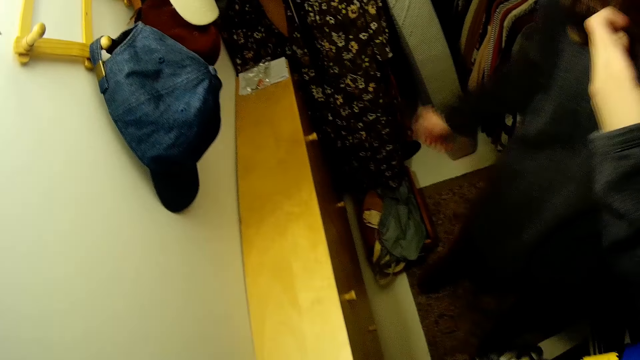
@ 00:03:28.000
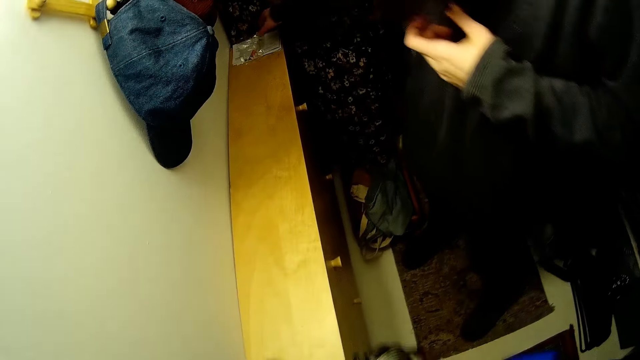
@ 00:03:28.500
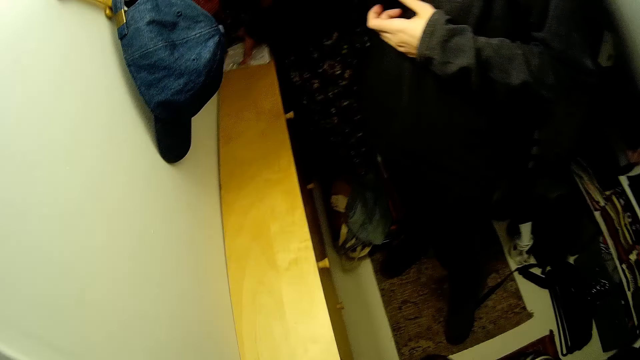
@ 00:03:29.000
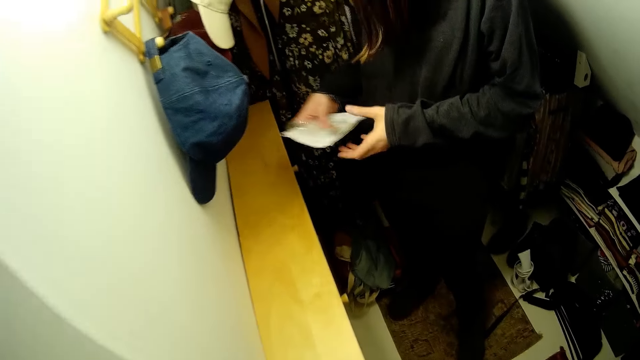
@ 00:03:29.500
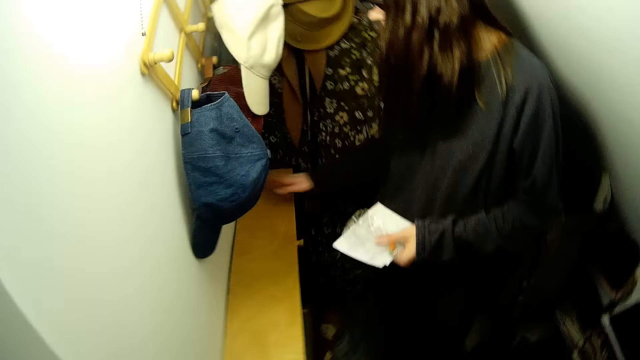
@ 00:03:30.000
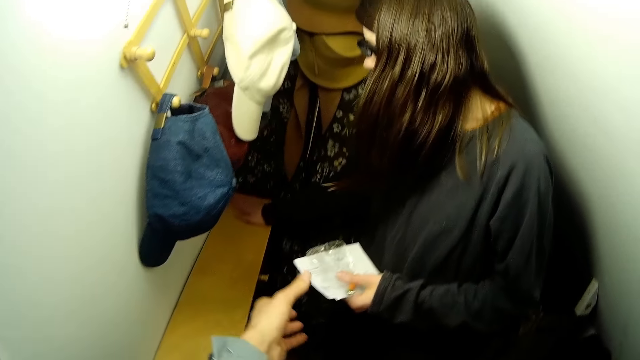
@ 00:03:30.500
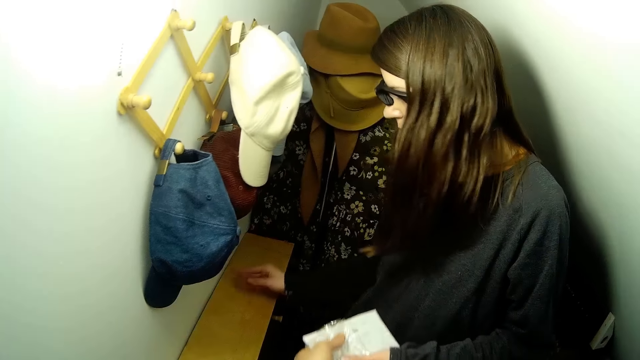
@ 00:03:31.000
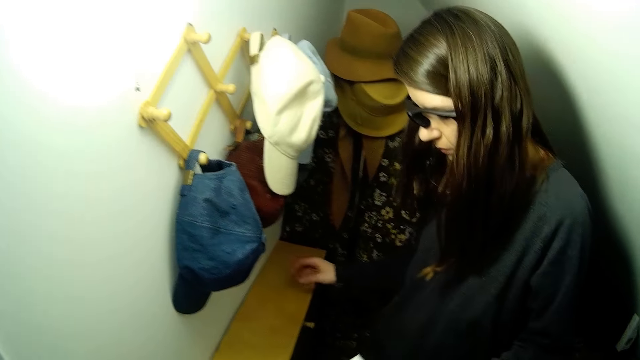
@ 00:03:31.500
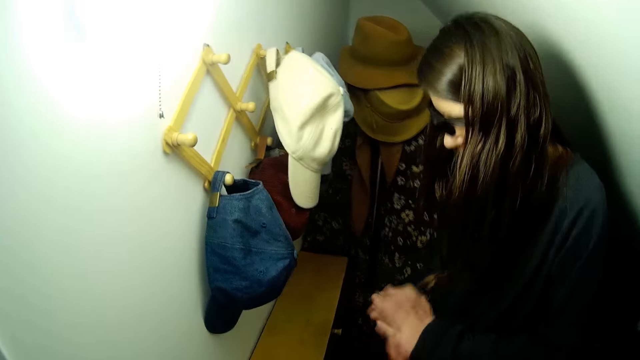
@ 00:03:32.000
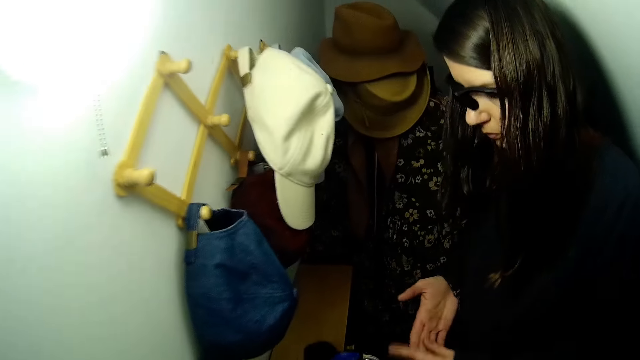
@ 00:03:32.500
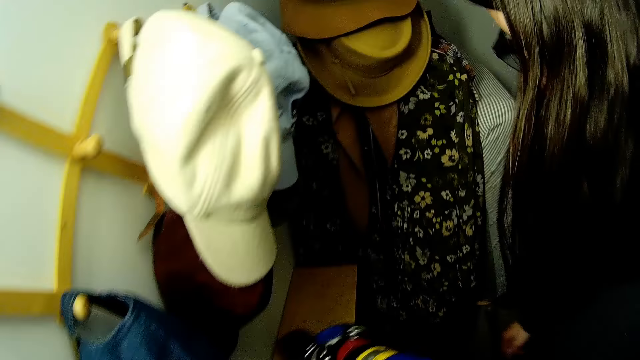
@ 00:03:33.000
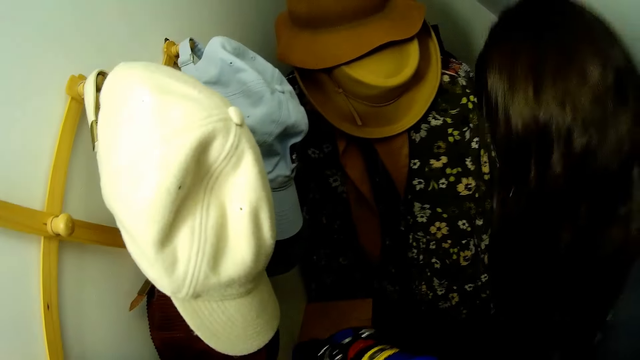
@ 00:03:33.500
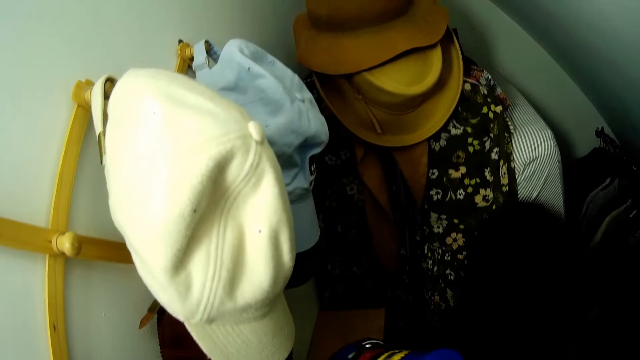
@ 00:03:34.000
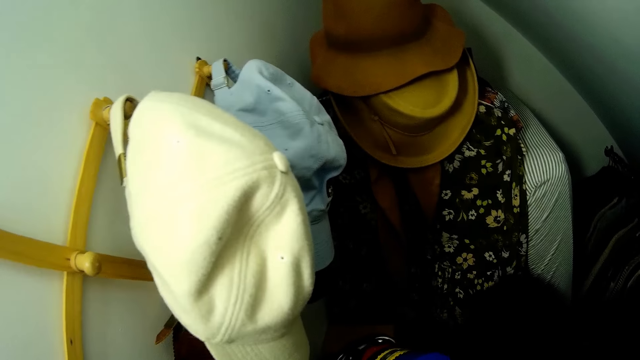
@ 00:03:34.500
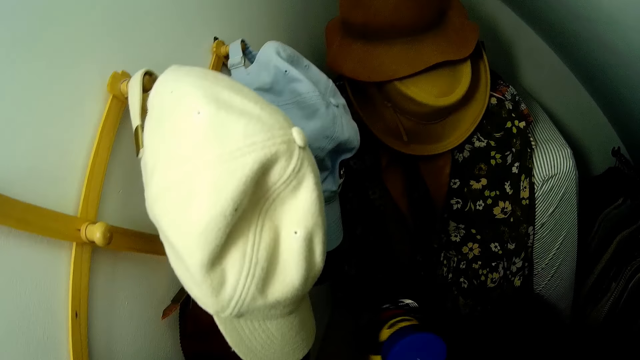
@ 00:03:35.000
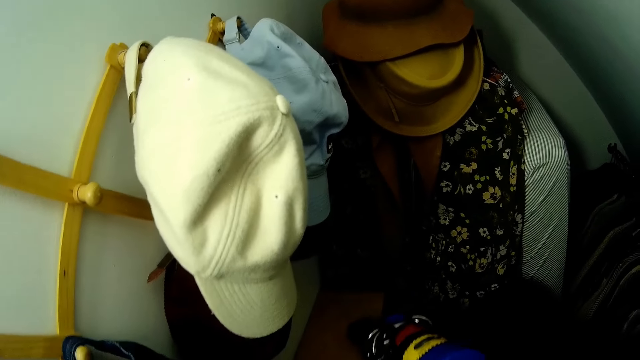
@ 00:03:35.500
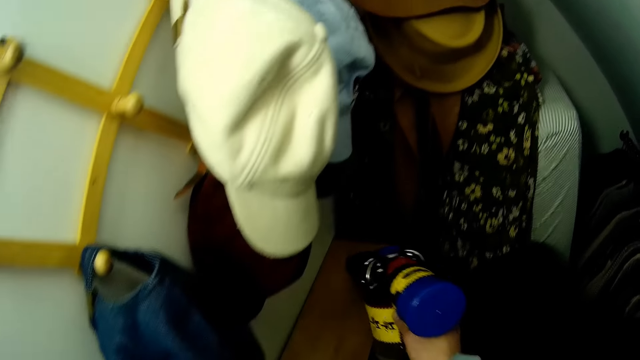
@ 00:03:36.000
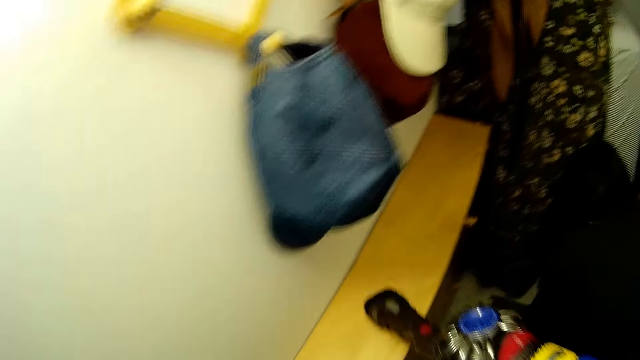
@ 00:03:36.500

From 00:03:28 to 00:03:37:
A woman picks up the drill guideline material with her right hand. The woman interacts with the camera wearer. The woman passes the drill guideline material to her right hand. The camera wearer stops the vacuum. The woman cleans the table with her right hand. The camera wearer takes the drill guideline material from the woman with his left hand. The woman rubs her hands together. The camera wearer vacuums the shelf.

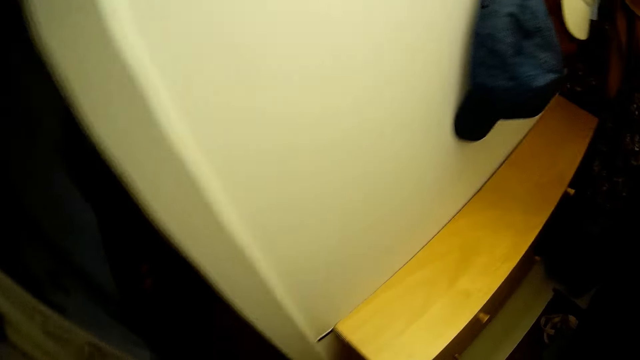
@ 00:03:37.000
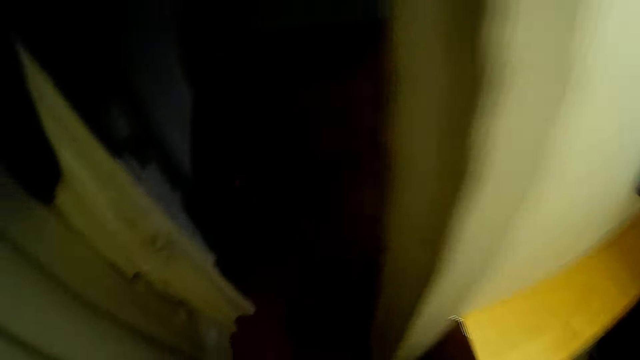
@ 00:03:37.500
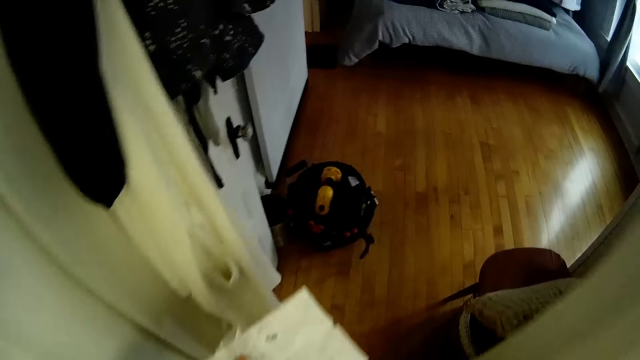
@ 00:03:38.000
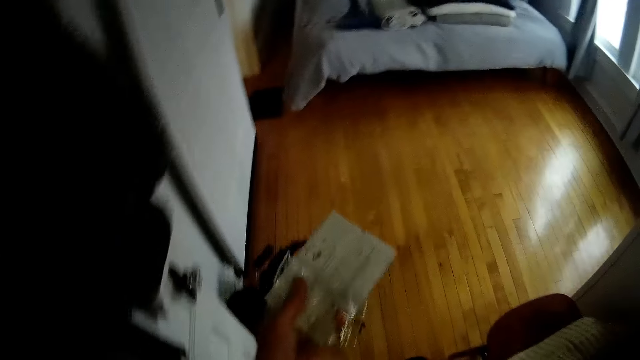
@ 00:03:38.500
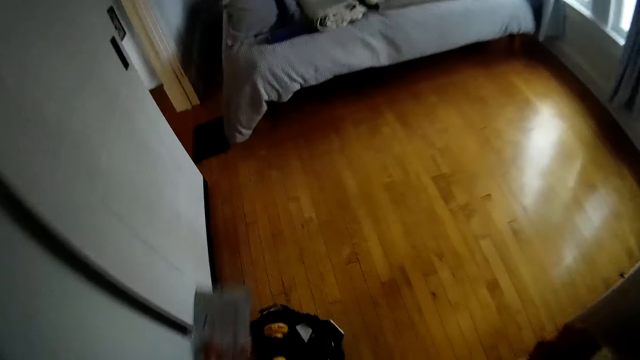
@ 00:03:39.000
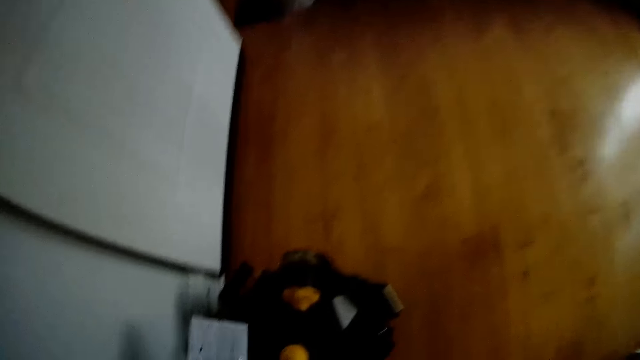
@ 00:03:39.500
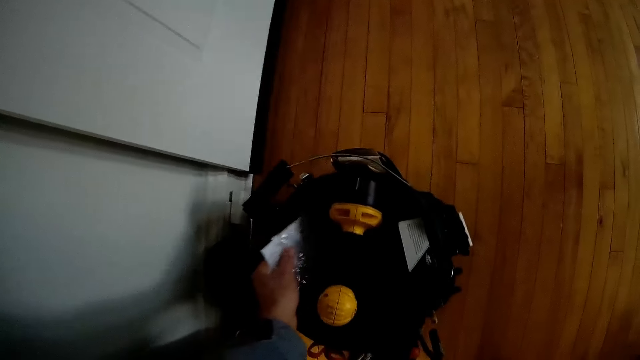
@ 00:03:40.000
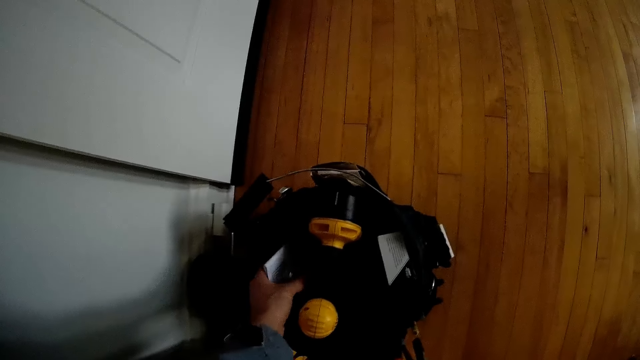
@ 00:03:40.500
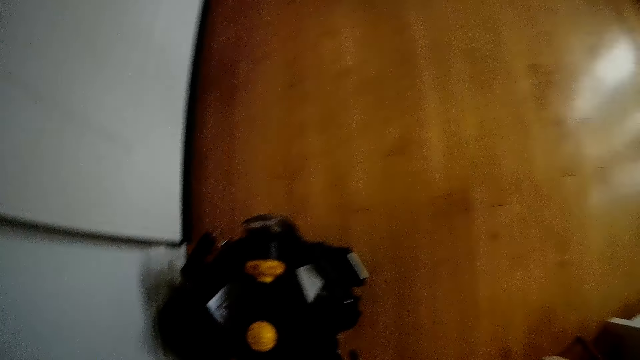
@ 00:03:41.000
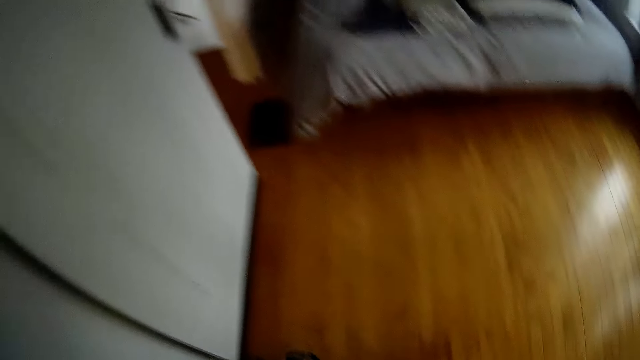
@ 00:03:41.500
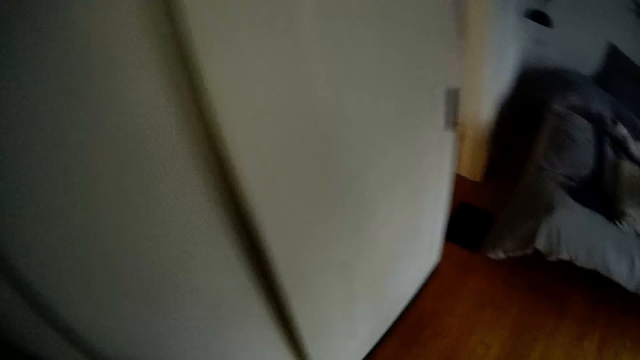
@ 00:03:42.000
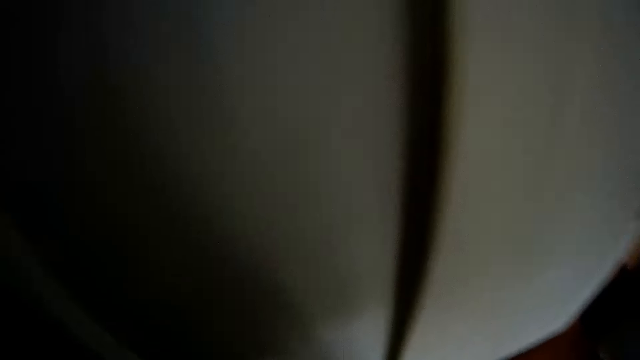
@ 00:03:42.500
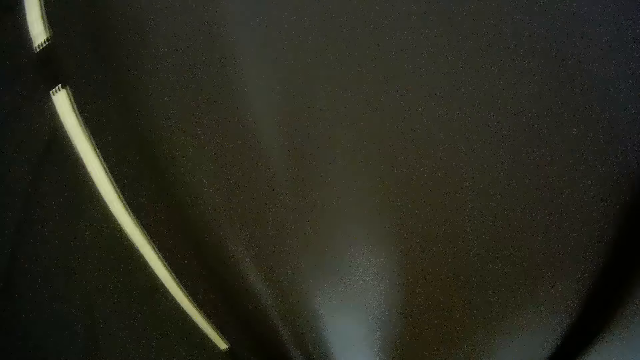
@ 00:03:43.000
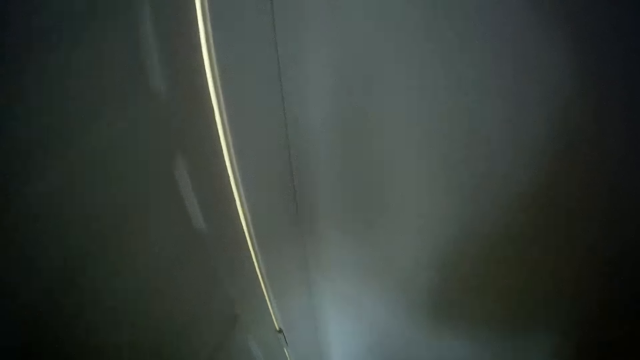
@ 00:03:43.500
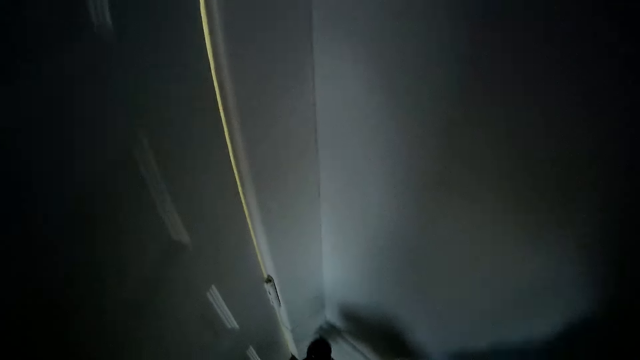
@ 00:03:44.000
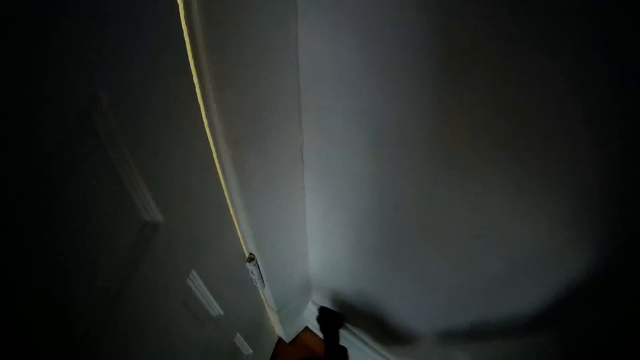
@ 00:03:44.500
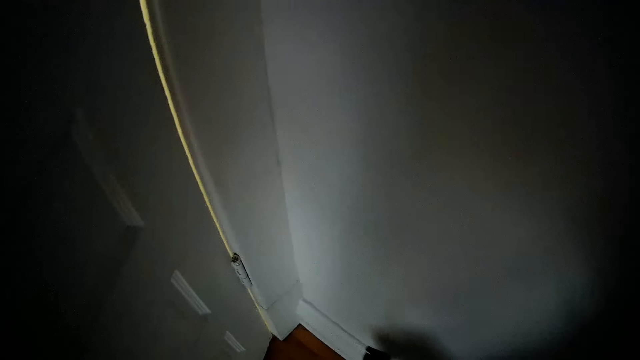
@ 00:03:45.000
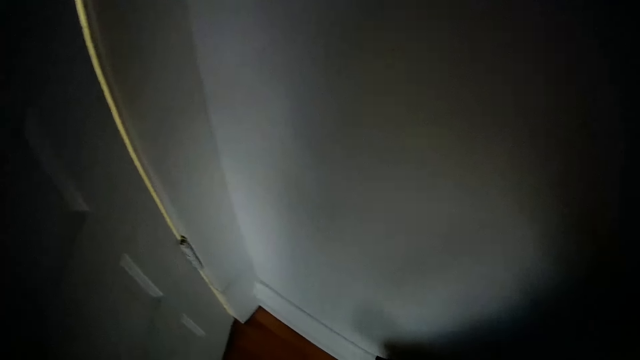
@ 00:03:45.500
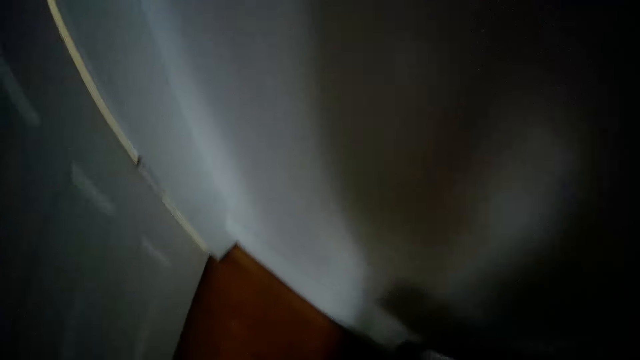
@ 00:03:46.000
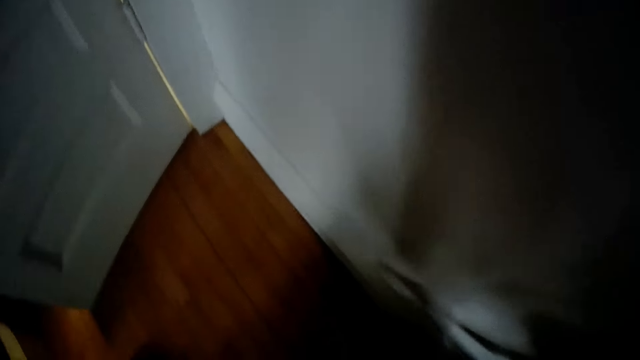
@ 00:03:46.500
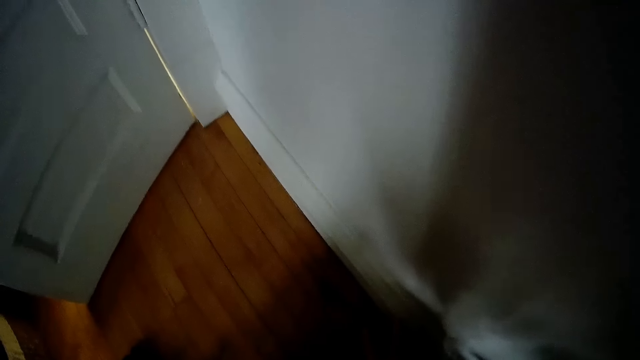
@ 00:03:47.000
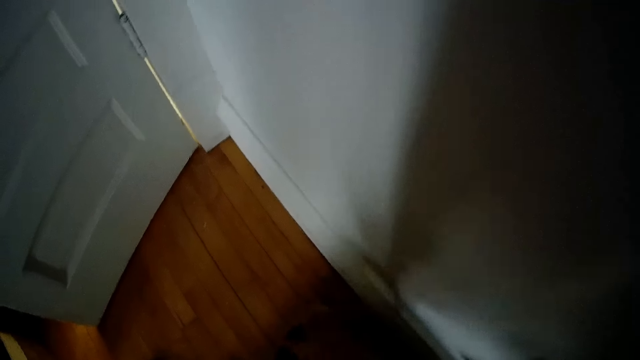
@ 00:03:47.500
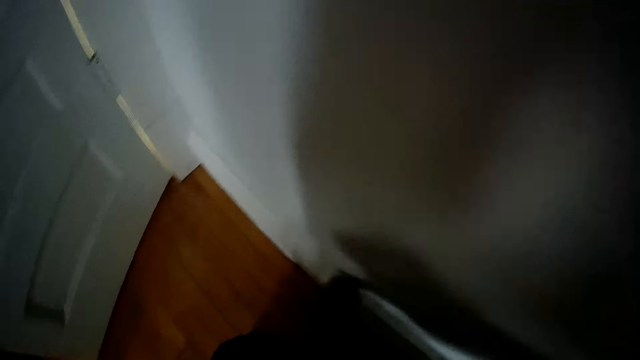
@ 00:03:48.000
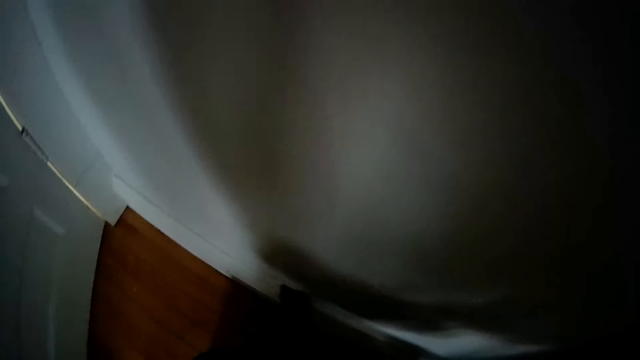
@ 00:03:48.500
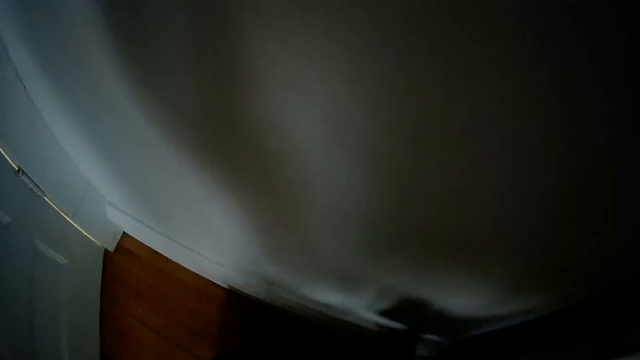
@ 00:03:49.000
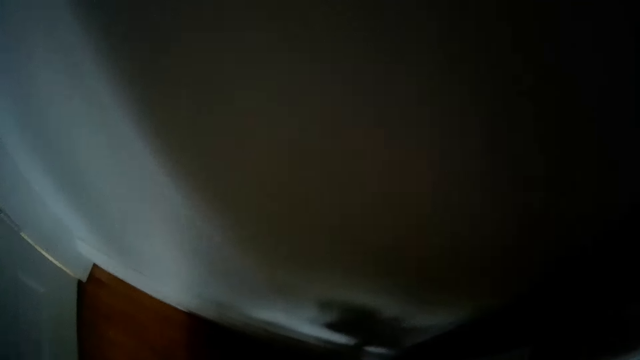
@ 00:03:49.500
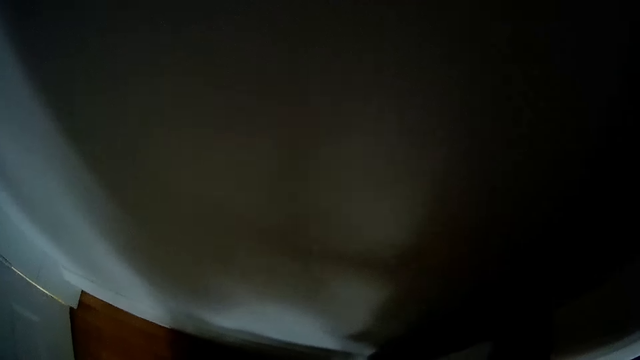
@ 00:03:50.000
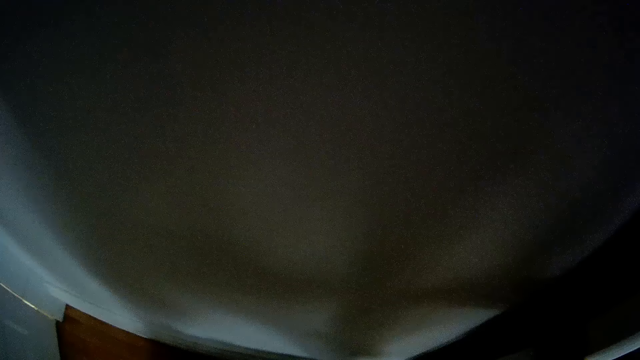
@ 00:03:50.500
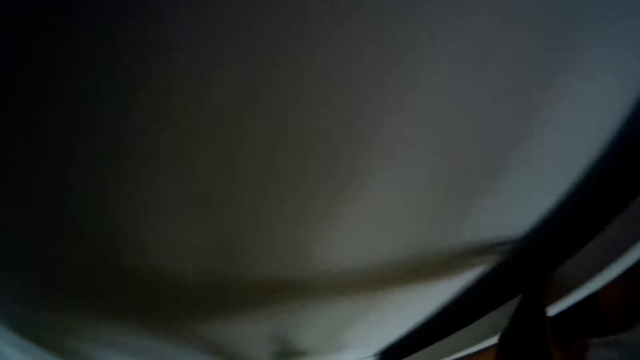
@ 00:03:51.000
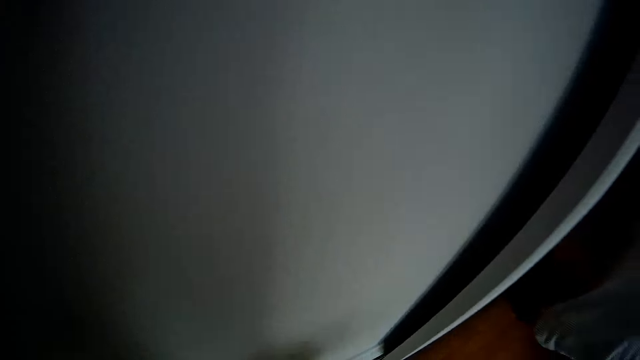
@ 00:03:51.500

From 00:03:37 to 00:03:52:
The camera wearer stops the vacuum. He walks into another room. He places the drill guideline material into the toolbox with his left hand. He leaves the room. He vacuums a base of a bedroom wall. He interacts with the woman. He stops the vacuum. He shoves a sliding door with his left hand.
